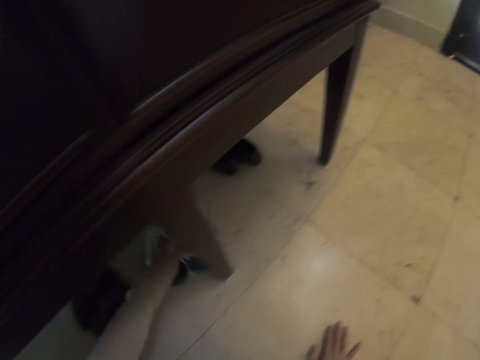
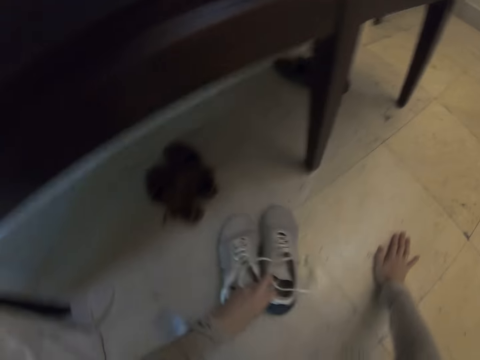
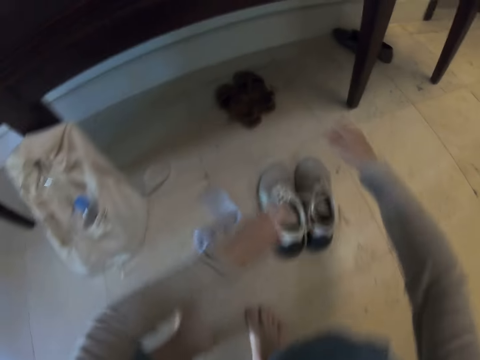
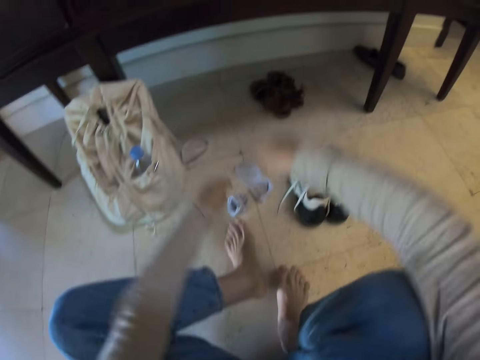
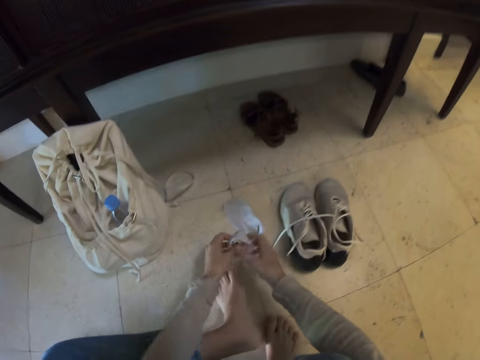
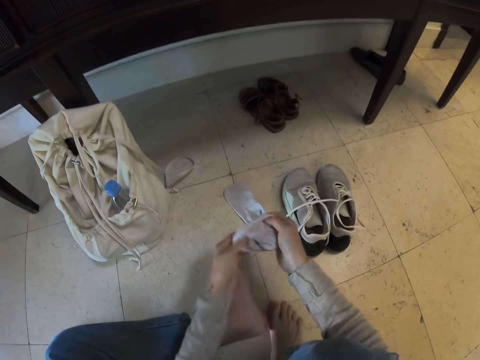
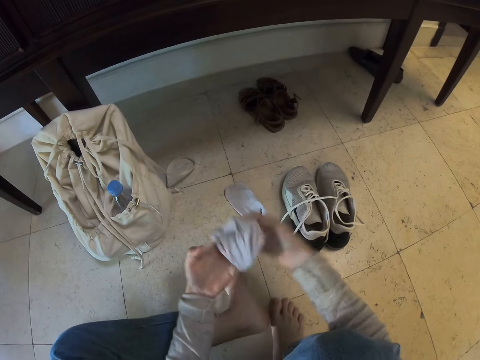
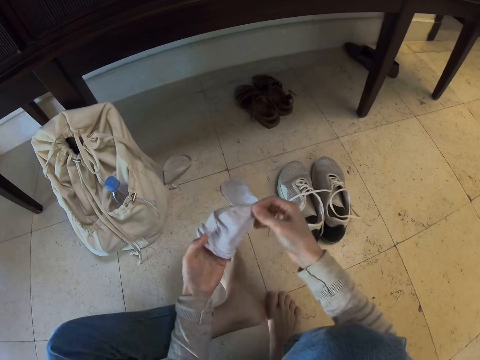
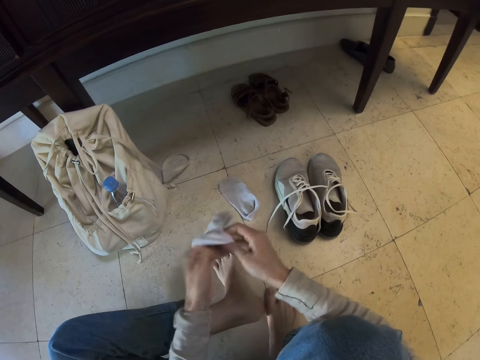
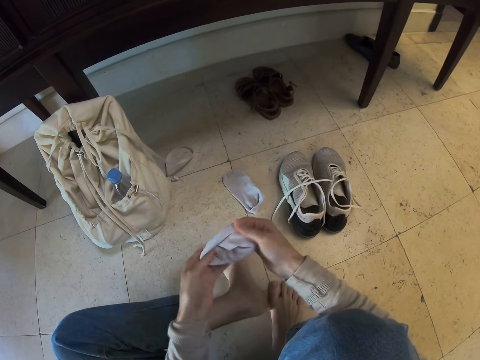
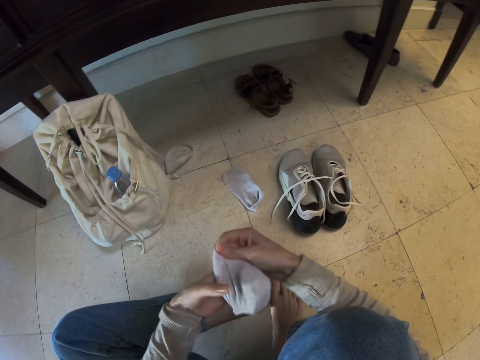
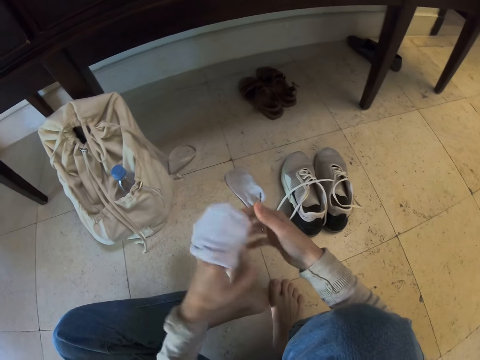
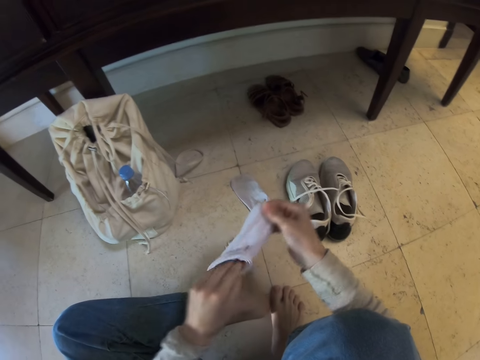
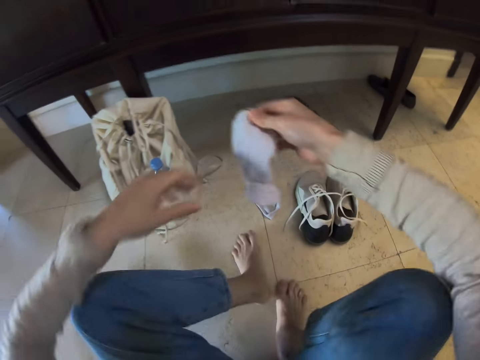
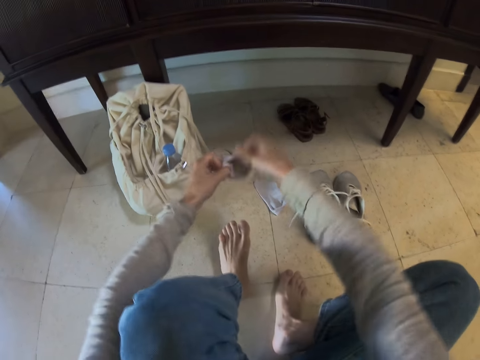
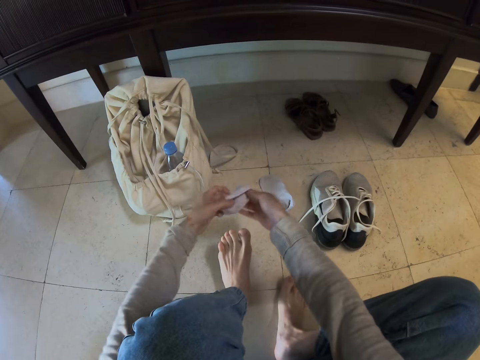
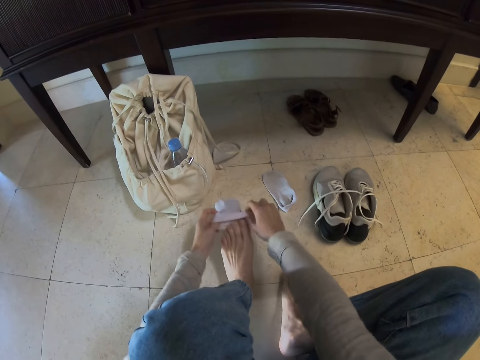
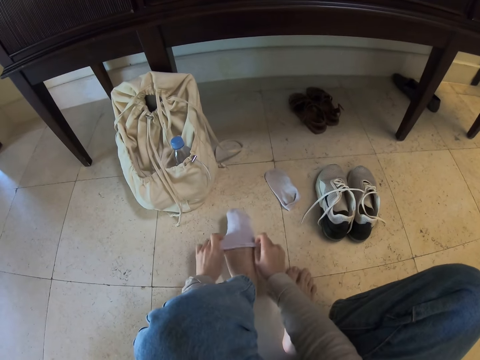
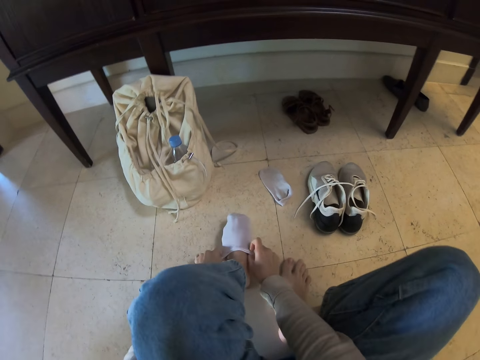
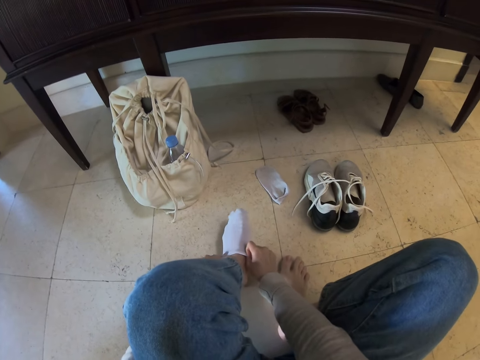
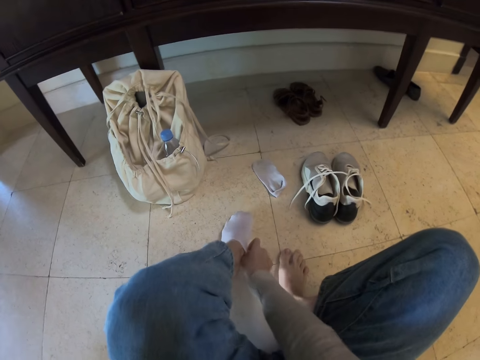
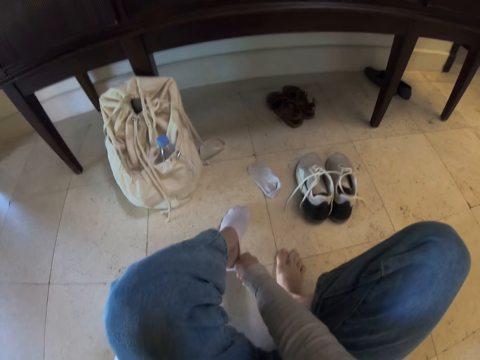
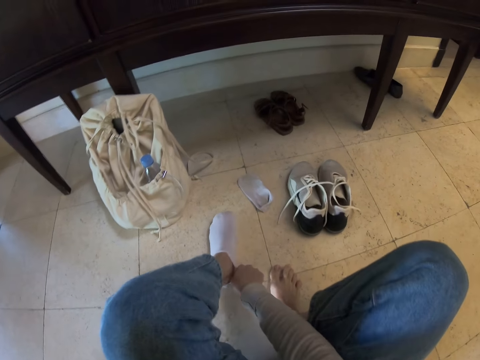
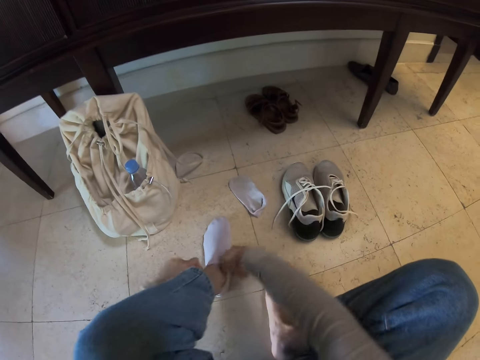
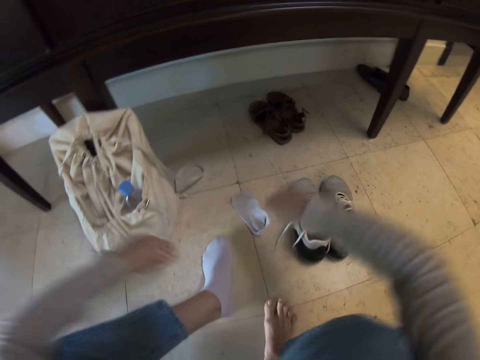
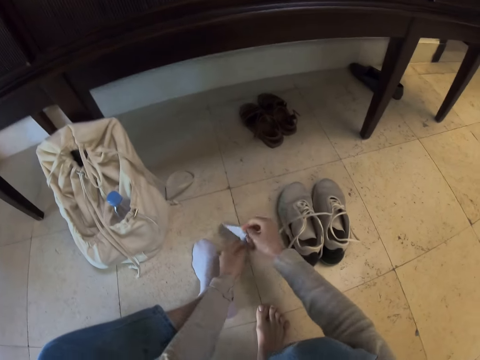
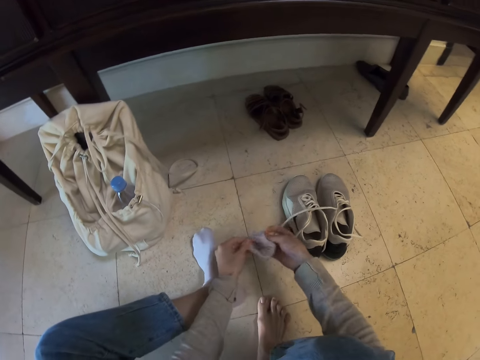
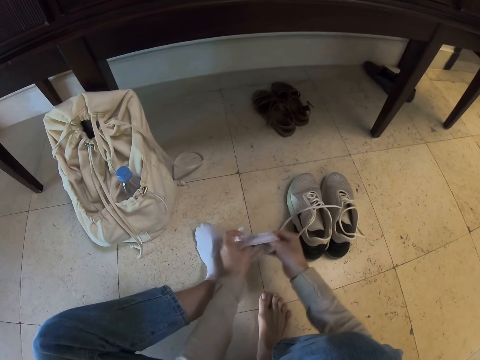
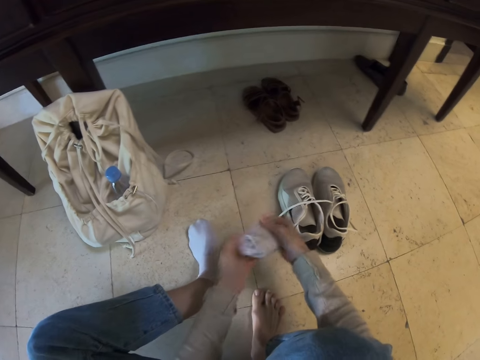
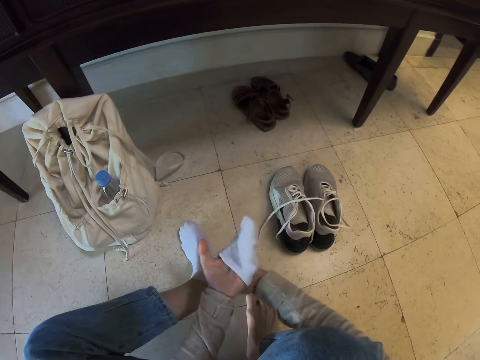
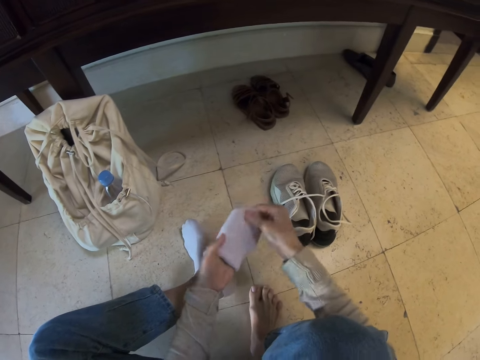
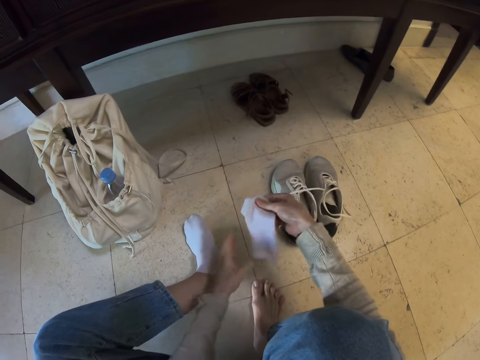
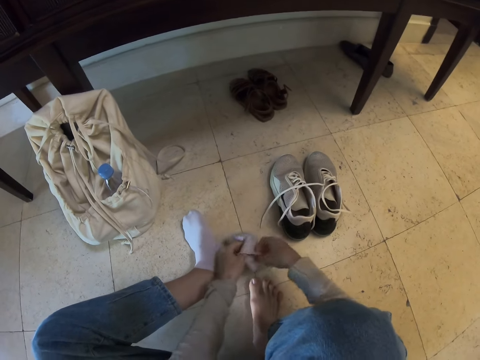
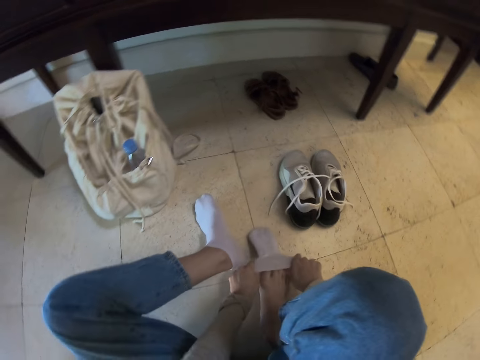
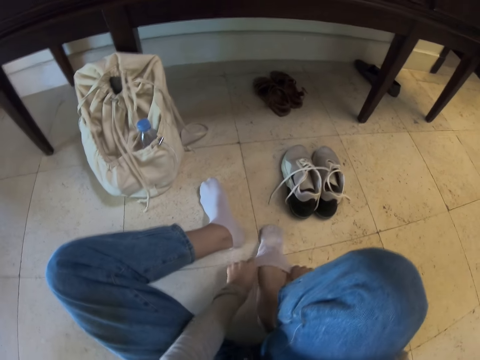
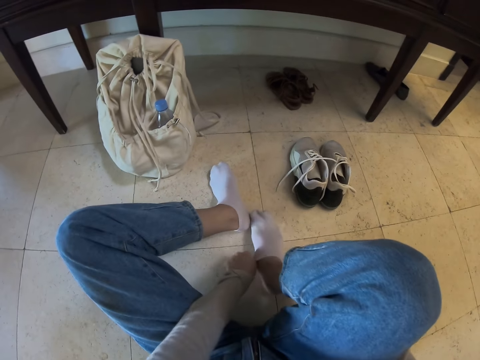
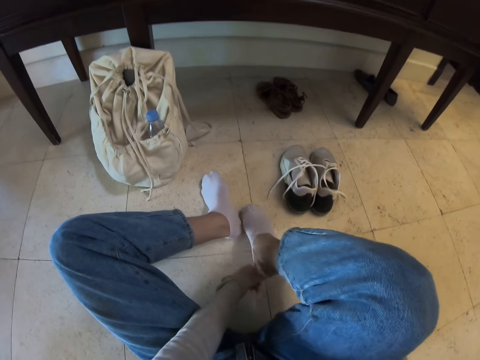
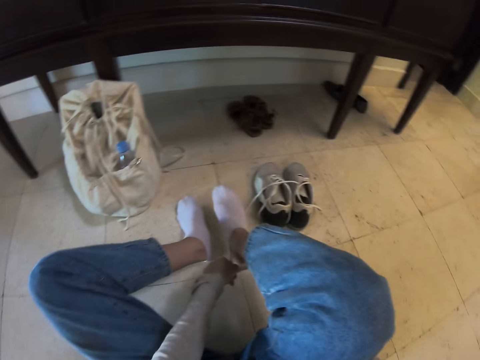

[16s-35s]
The camera wearer wears a pair of socks on the floor. They turn the socks outside inside on the socks. They put on the socks. They turn the socks outside inside on the socks. They put on the socks.

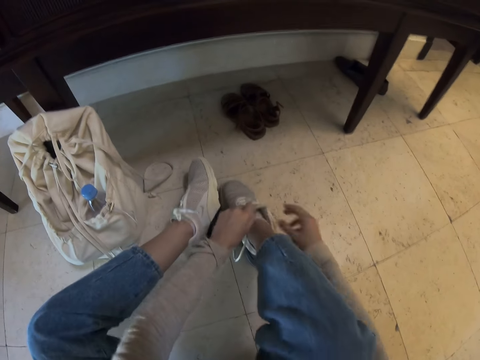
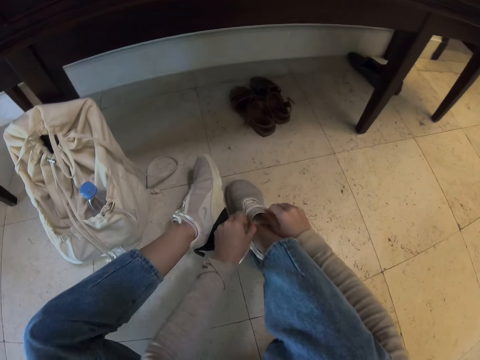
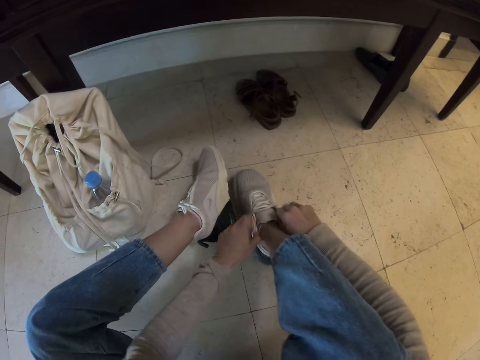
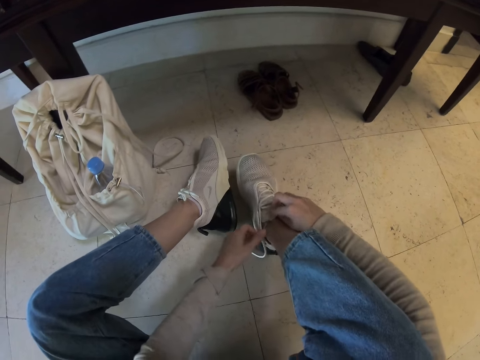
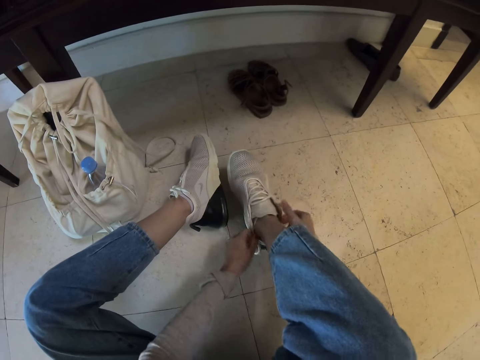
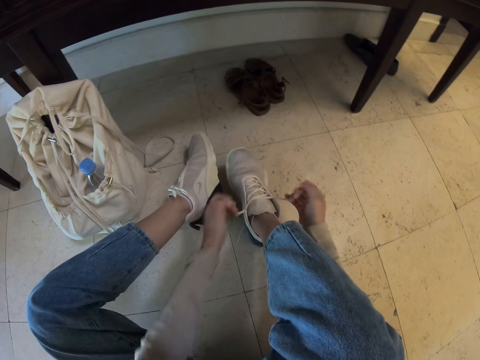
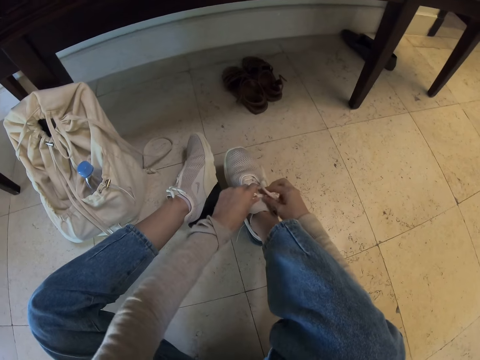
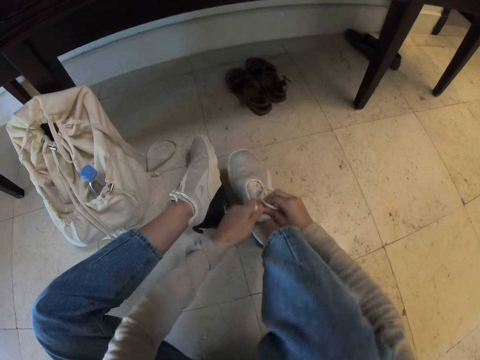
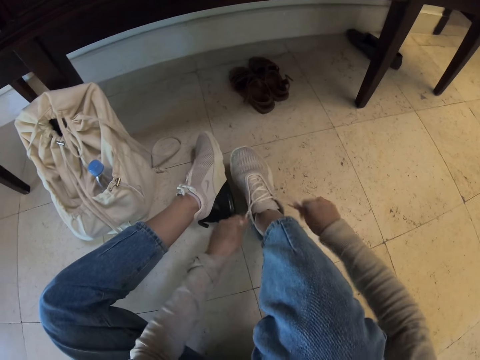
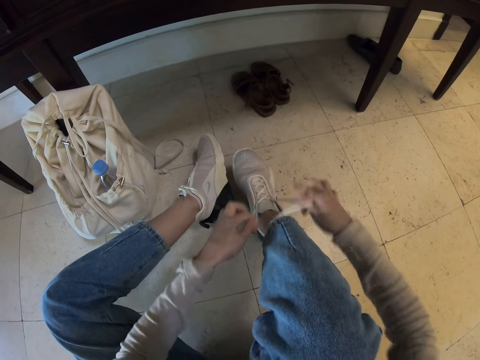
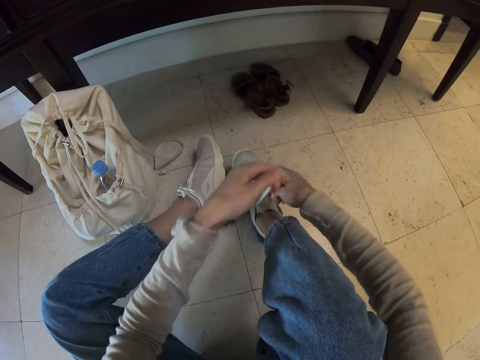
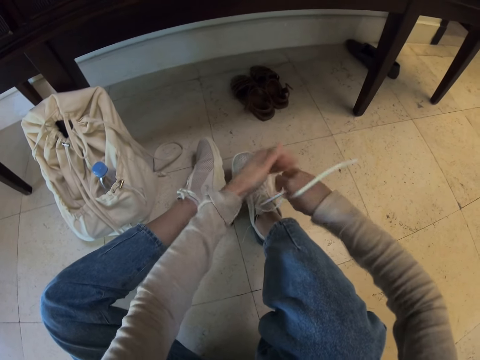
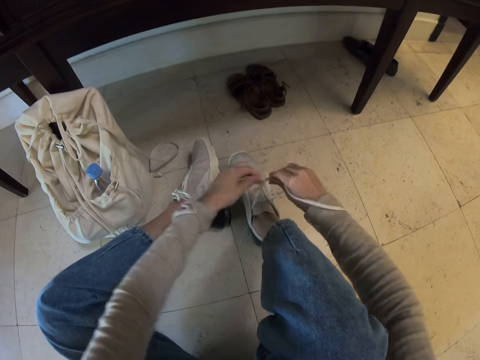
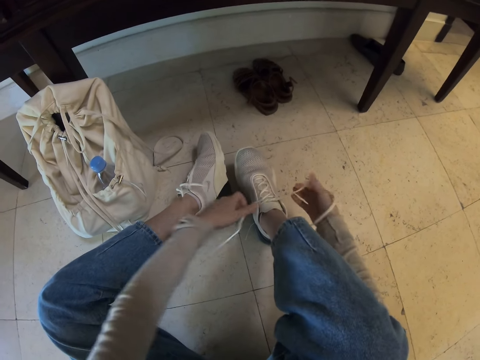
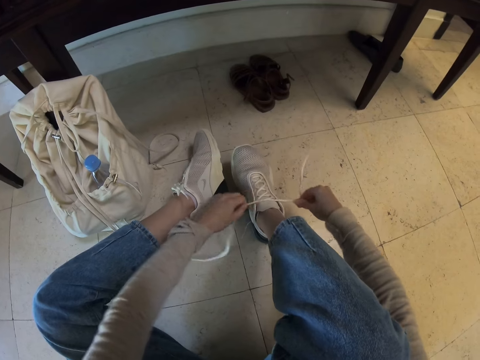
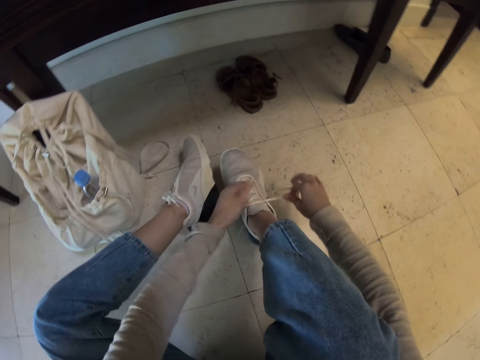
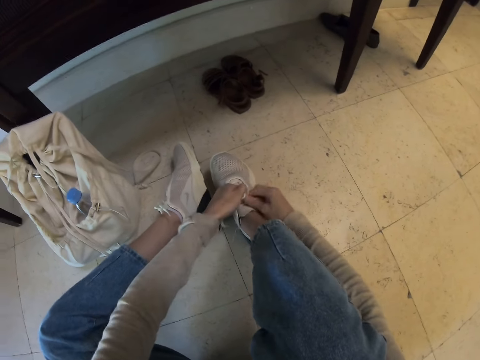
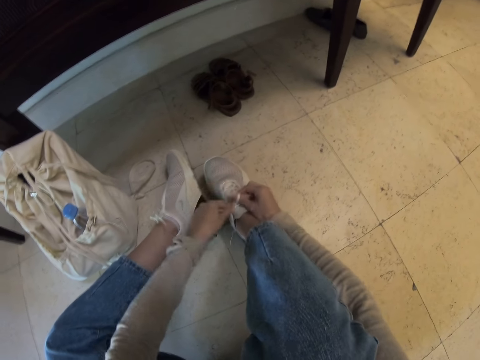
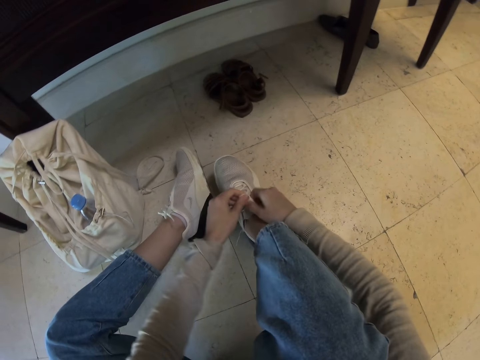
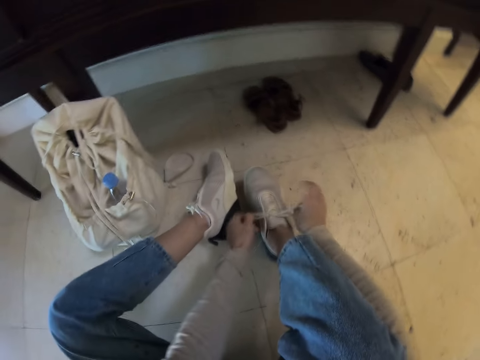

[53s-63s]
The camera wearer ties the shoe laces.
